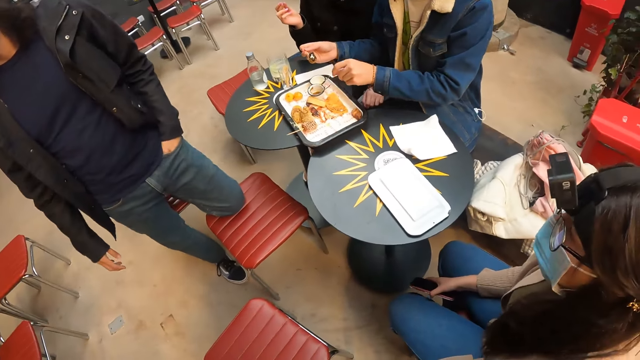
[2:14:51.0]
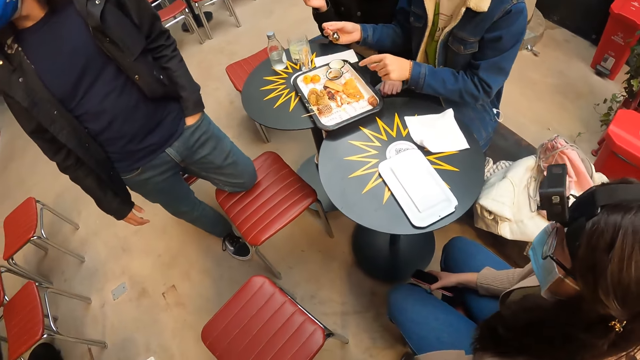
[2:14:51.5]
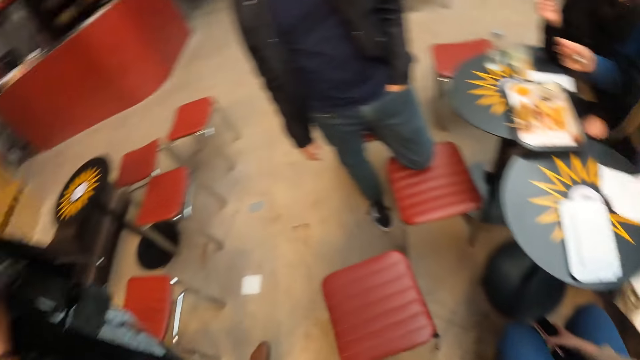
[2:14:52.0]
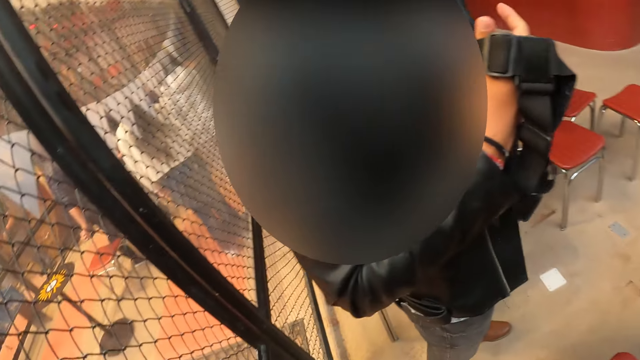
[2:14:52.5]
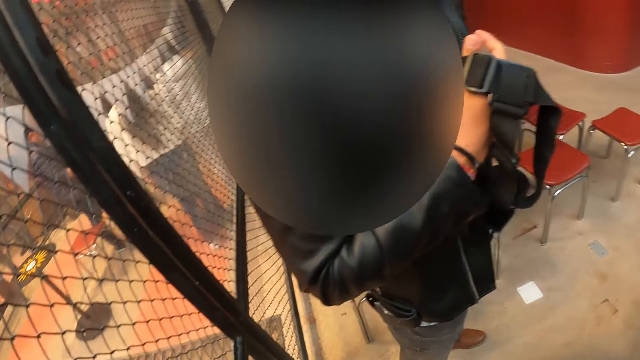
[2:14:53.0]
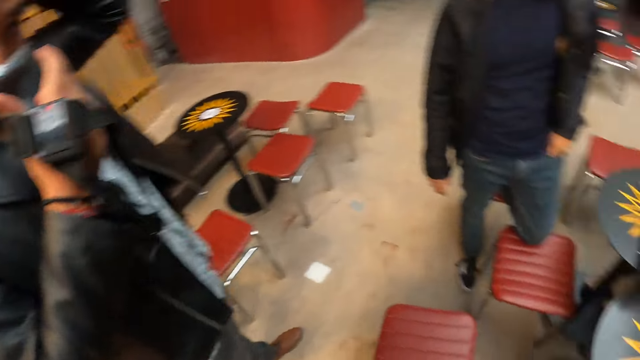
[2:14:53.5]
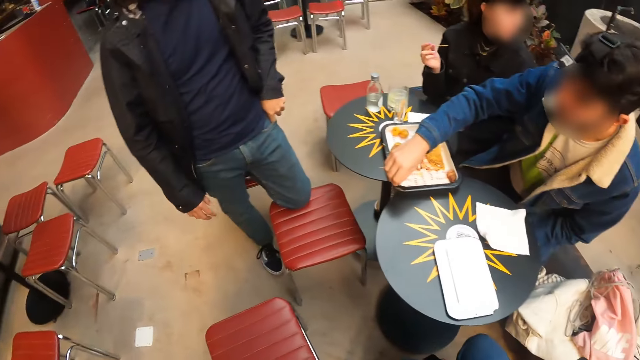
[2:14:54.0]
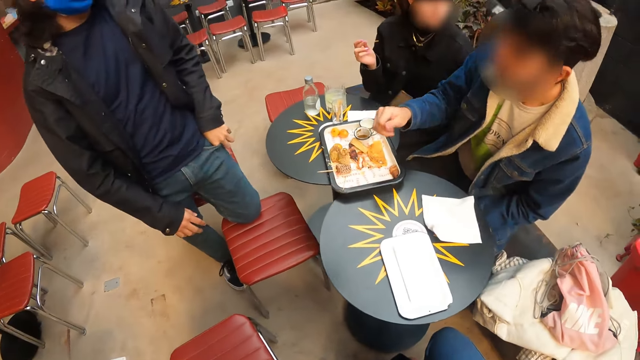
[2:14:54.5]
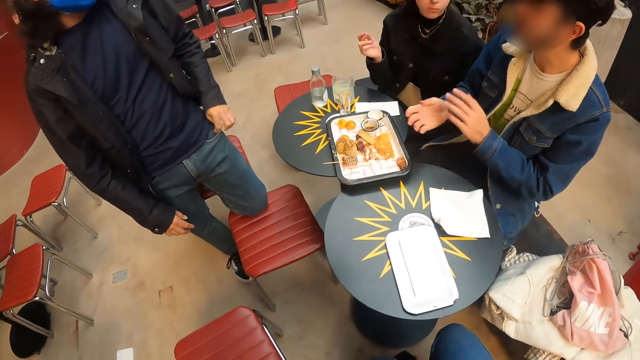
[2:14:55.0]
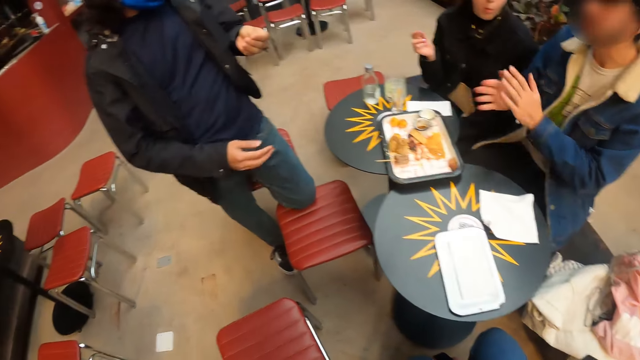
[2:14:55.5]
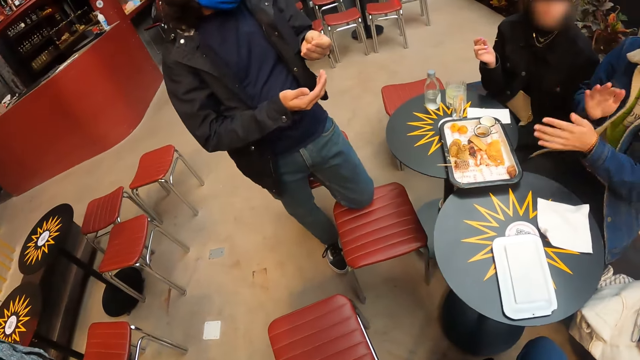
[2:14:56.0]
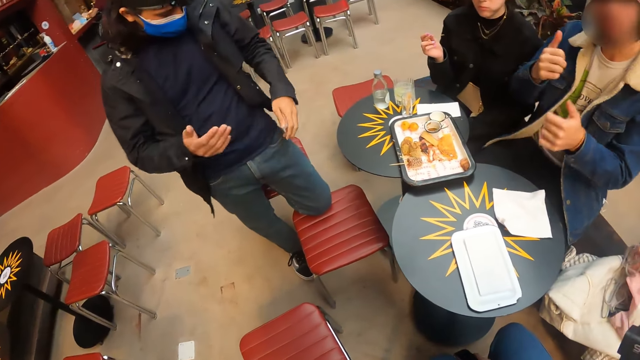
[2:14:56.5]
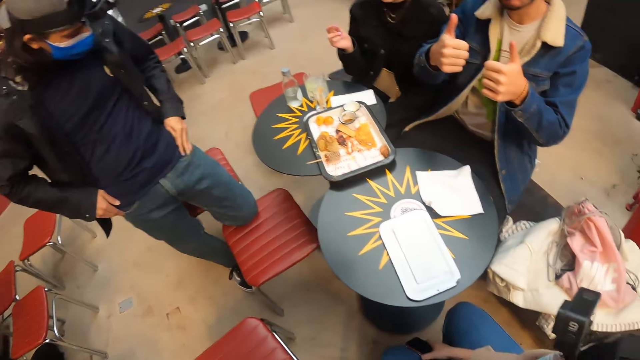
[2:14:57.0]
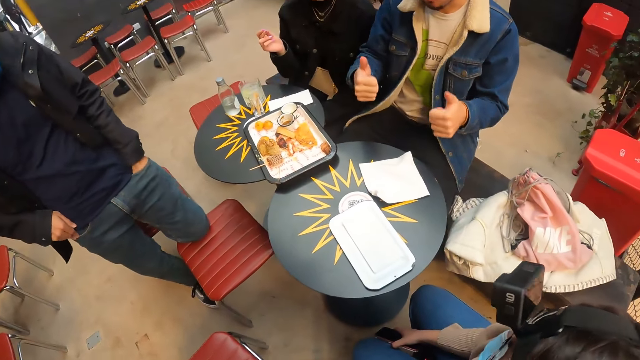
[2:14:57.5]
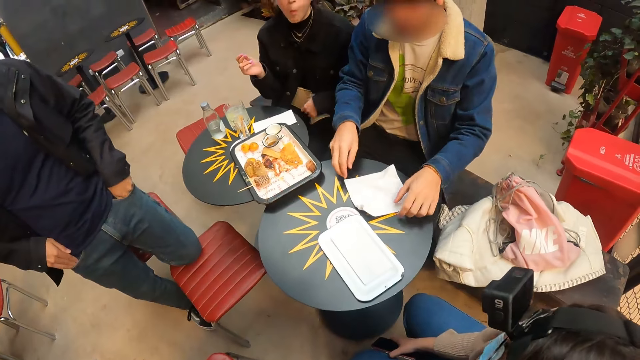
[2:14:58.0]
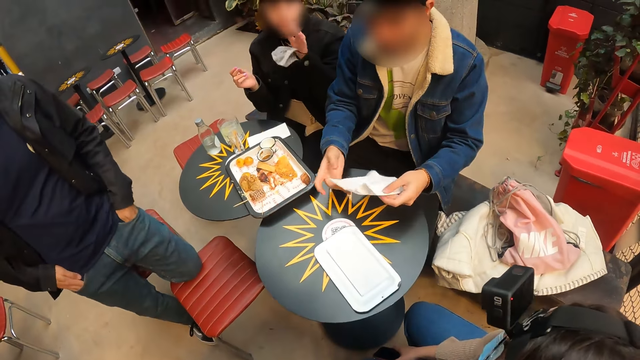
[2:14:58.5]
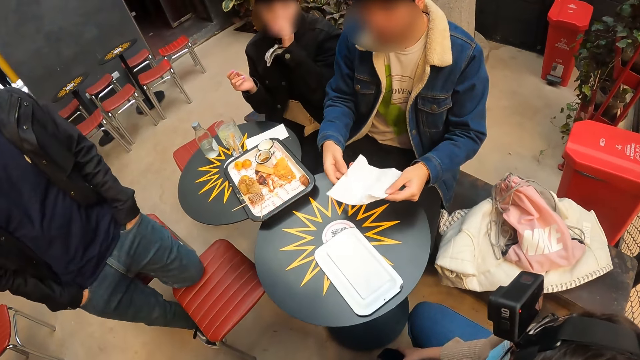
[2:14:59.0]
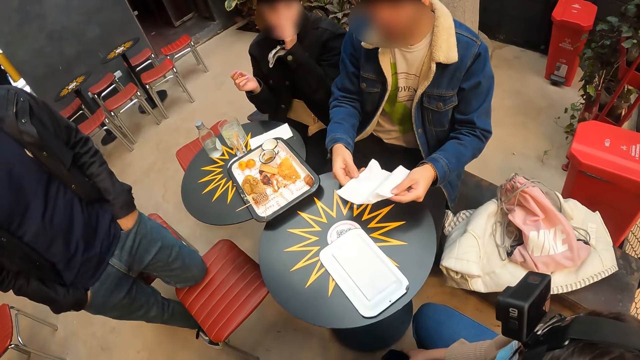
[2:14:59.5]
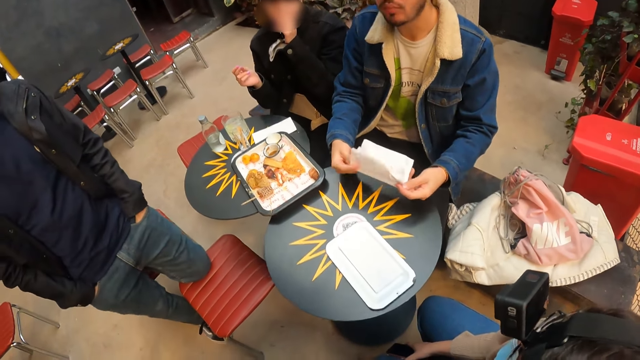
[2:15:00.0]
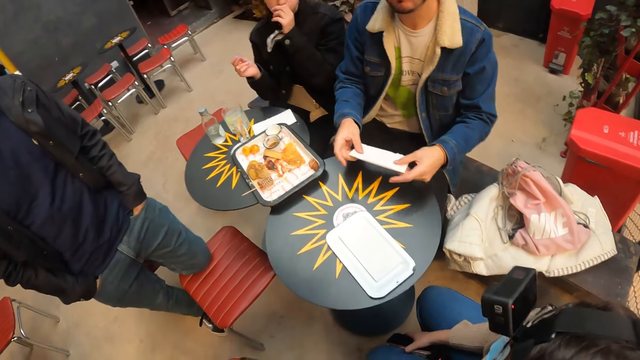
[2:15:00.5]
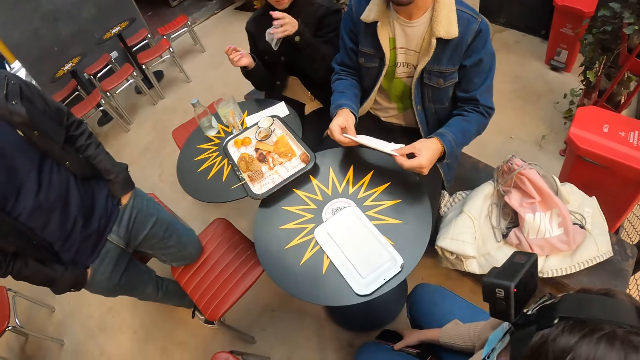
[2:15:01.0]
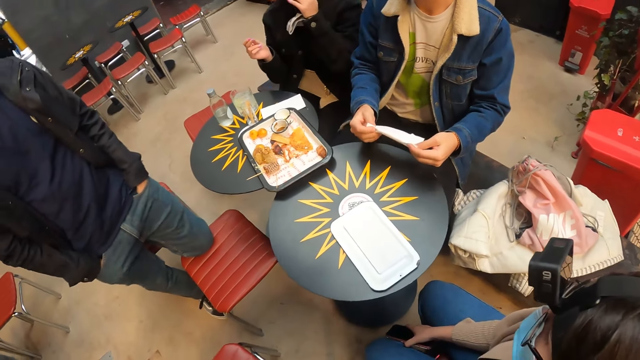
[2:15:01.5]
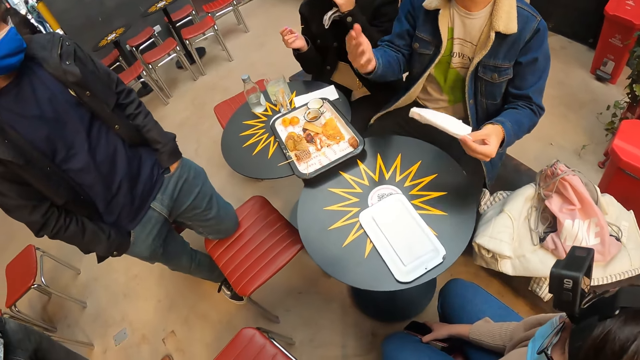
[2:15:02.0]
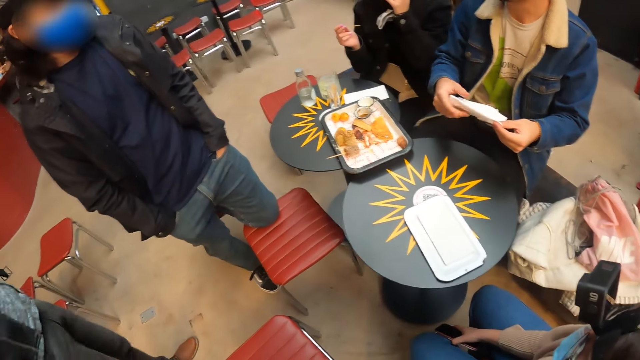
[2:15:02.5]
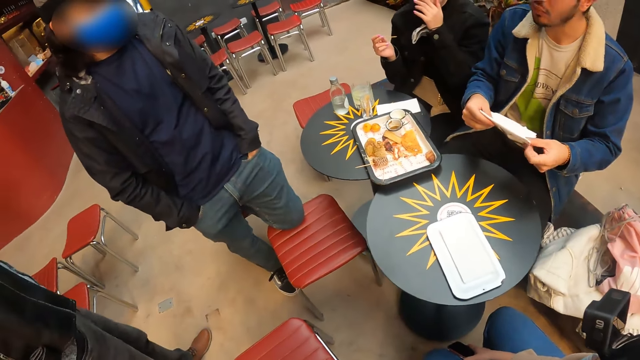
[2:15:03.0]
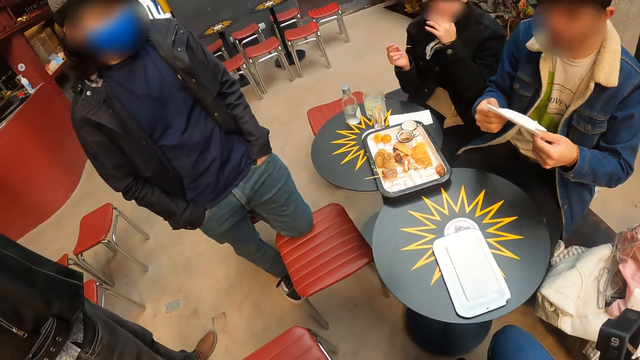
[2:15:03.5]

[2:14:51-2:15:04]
A man drops the toothpick on the tray with his right hand. The man brushes his hands against each other. Another man puts both hands in his pocket. The first man picks up the tissue from the table with both hands and folds the tissue with both hands.

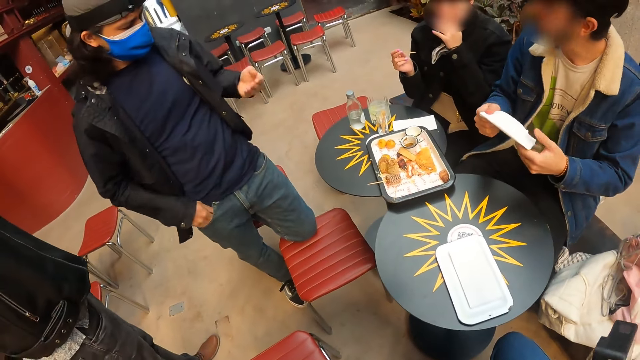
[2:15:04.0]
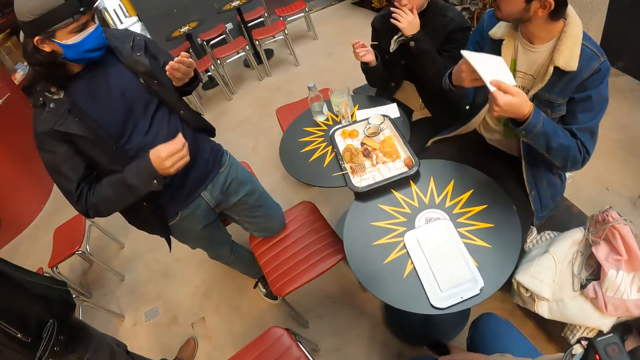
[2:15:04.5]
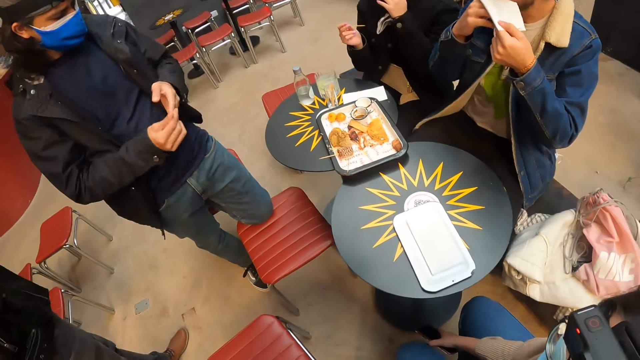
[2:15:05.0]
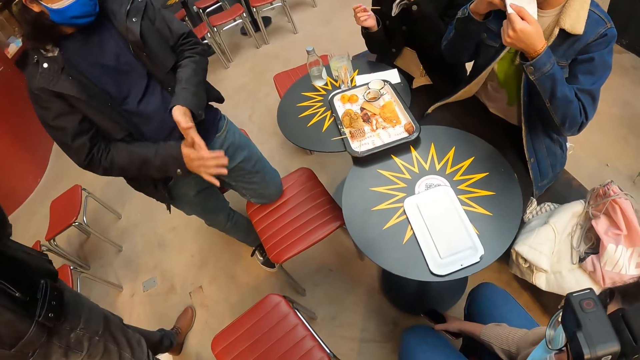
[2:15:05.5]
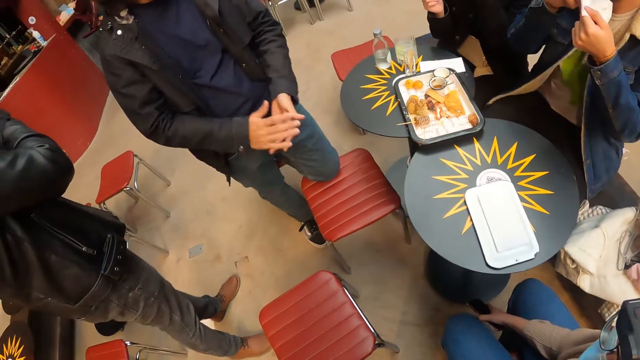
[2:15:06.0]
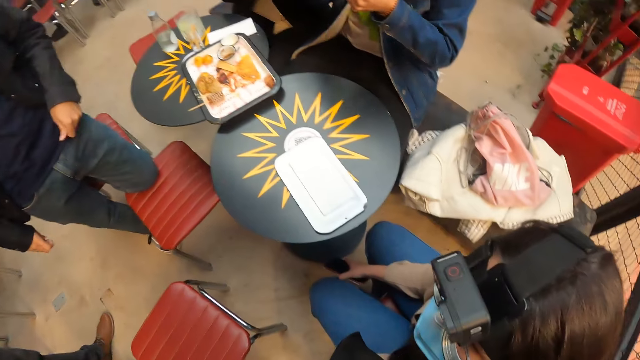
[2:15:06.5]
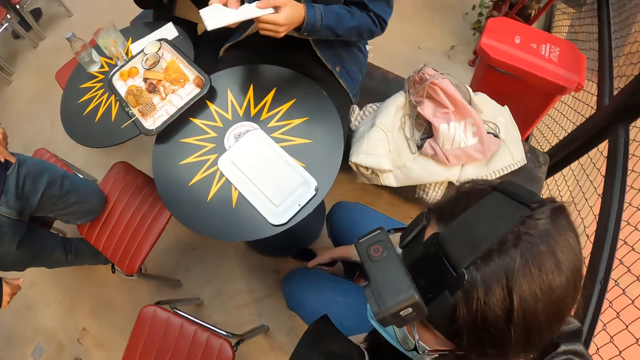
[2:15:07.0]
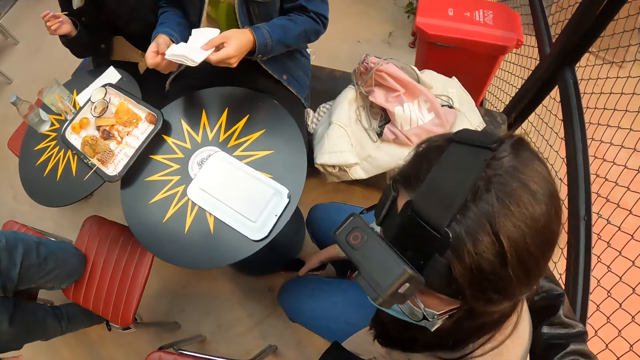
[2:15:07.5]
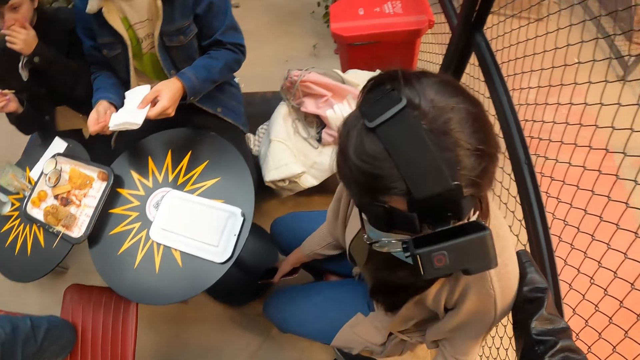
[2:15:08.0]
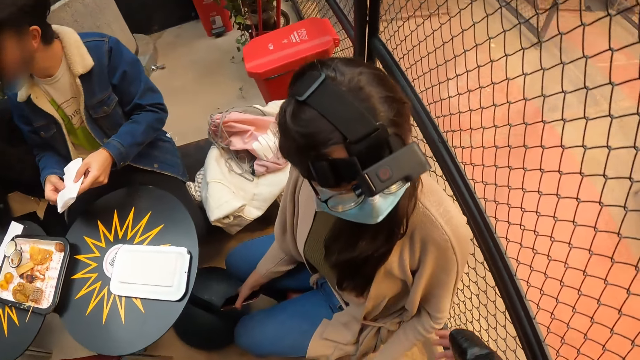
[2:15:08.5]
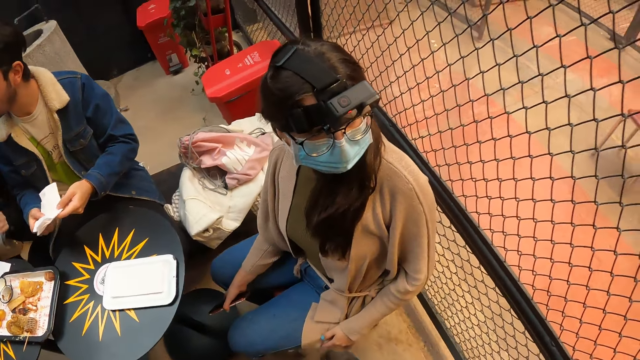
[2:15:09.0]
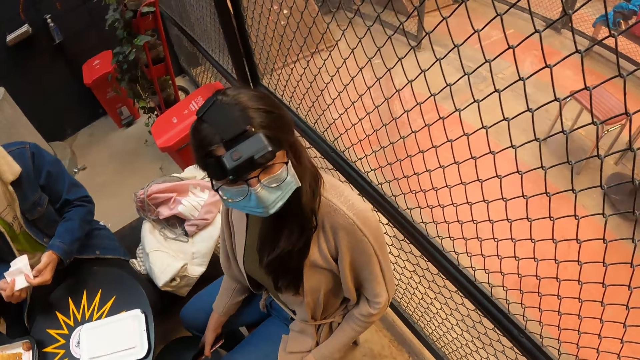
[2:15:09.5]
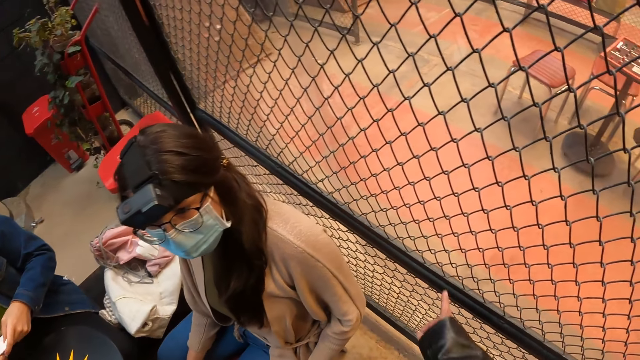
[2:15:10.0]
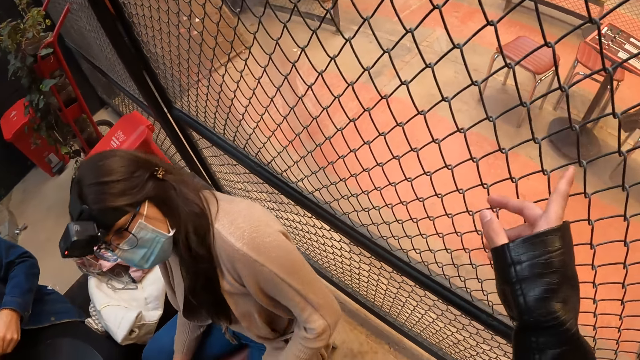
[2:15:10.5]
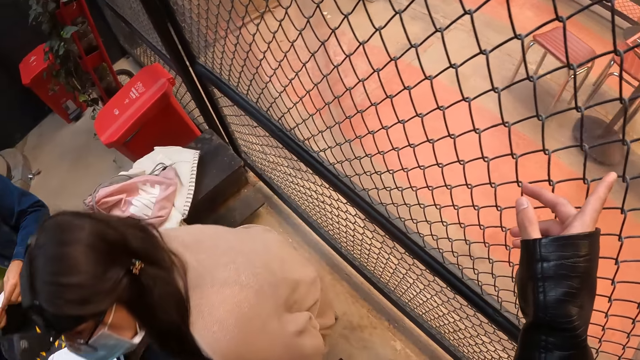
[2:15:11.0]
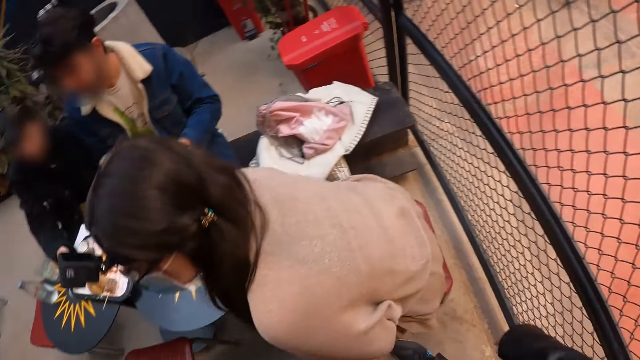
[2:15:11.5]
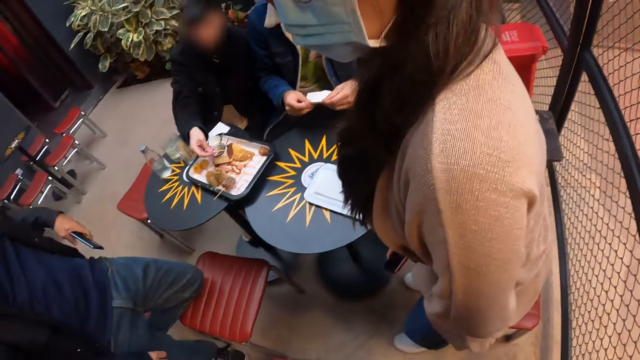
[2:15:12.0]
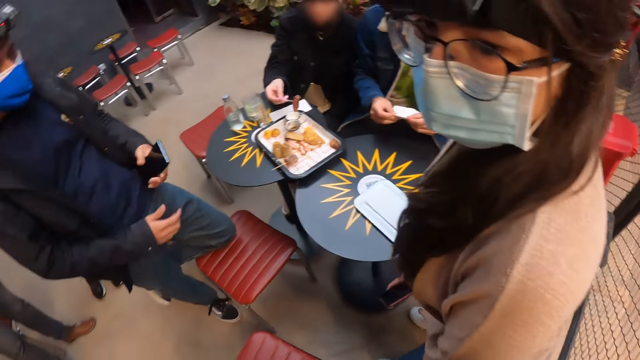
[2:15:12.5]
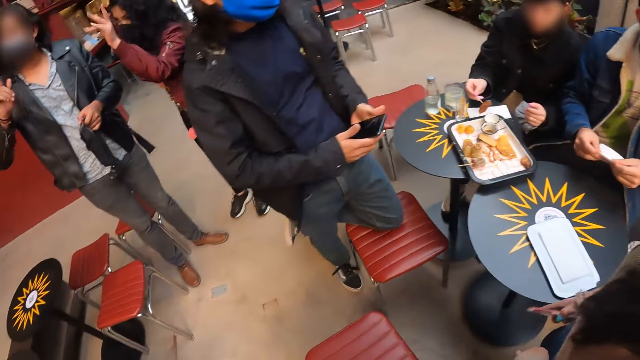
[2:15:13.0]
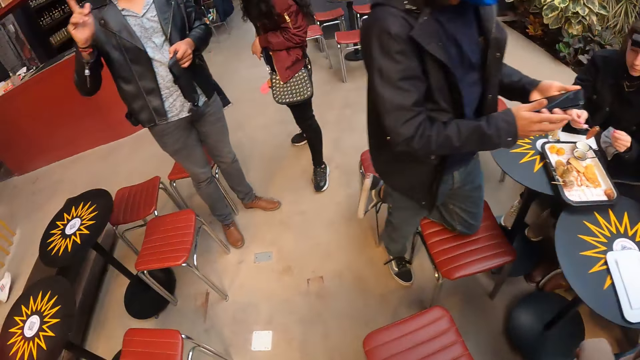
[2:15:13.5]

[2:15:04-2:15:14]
A man rubs both hands against each other. Another man wipes his mouth with the tissue in both hands. The camera wearer points a finger. The first man removes the phone from his pocket with his left hand.
